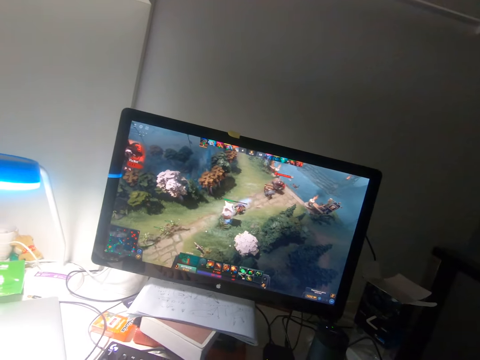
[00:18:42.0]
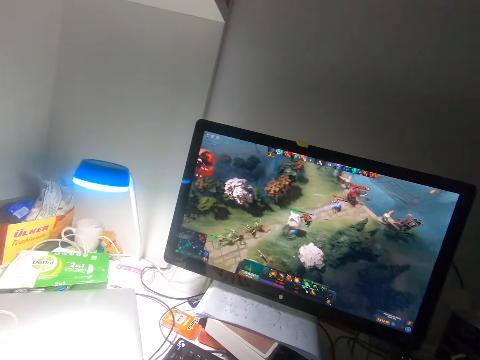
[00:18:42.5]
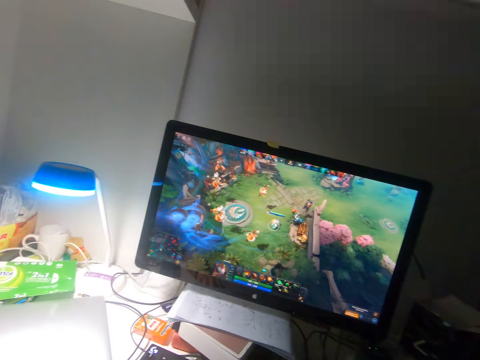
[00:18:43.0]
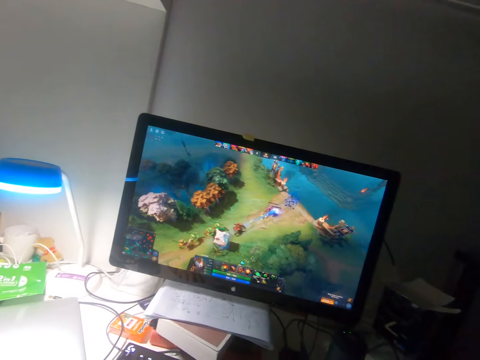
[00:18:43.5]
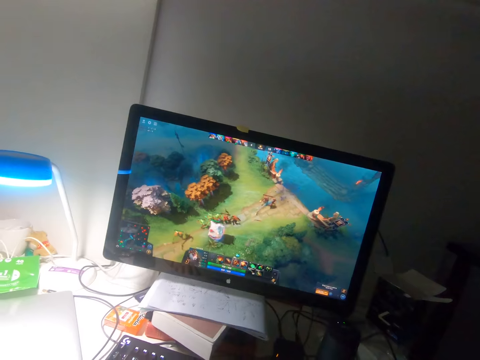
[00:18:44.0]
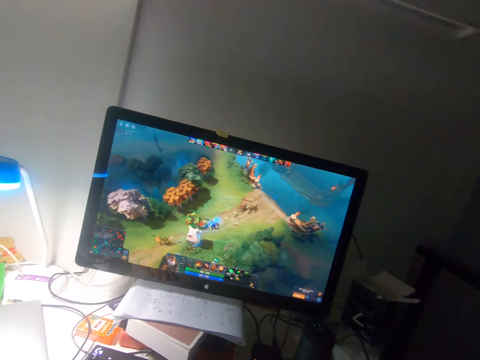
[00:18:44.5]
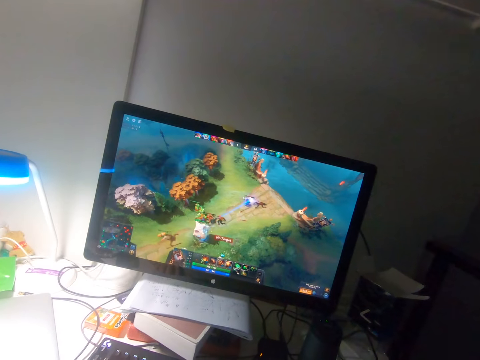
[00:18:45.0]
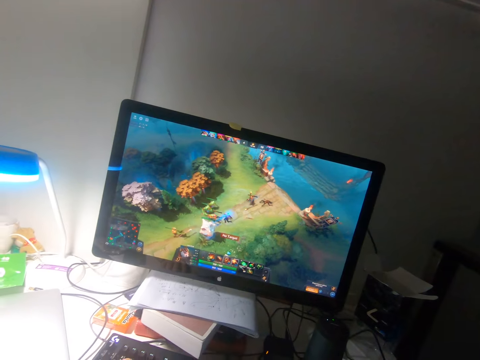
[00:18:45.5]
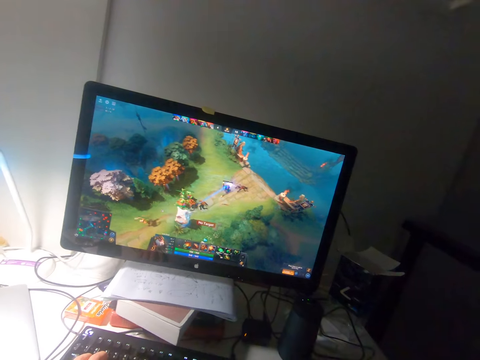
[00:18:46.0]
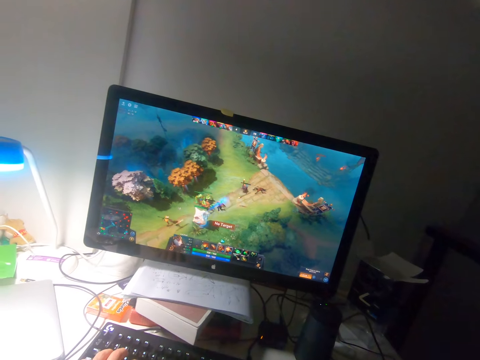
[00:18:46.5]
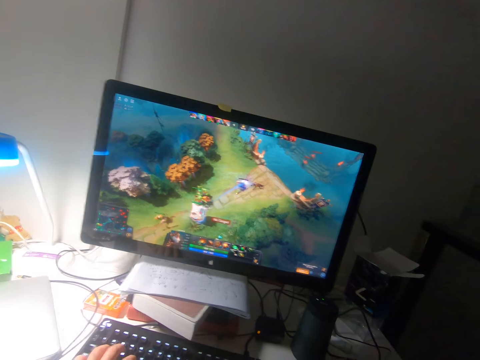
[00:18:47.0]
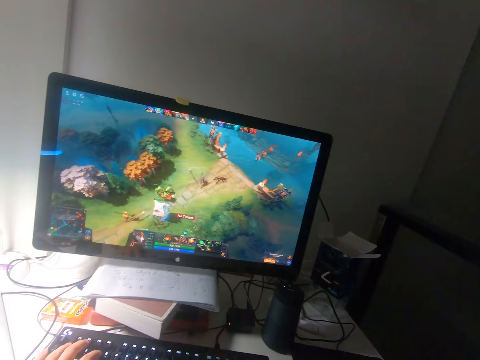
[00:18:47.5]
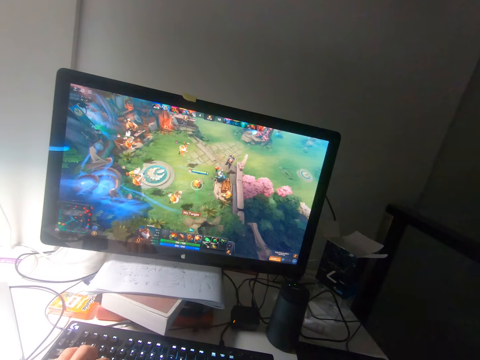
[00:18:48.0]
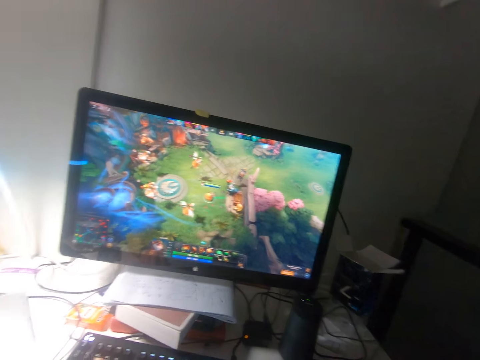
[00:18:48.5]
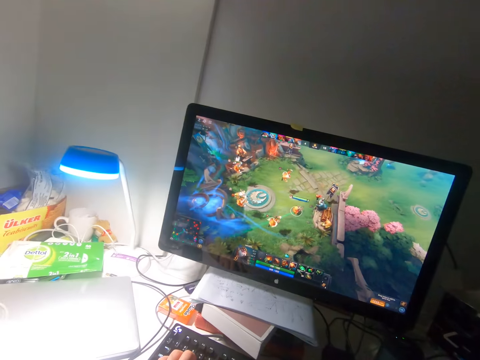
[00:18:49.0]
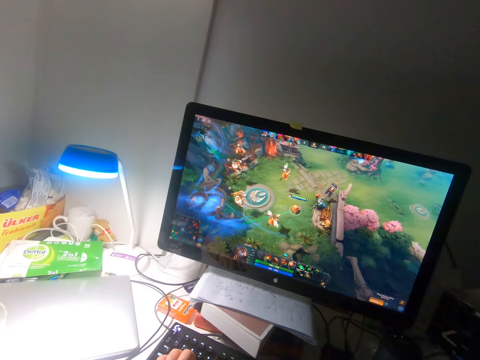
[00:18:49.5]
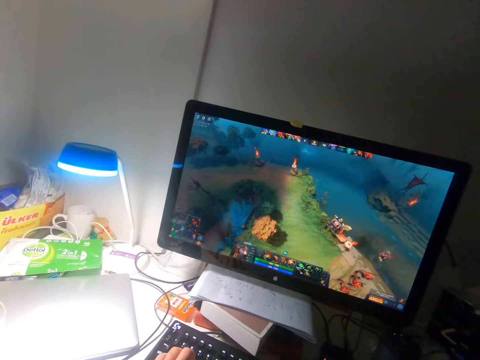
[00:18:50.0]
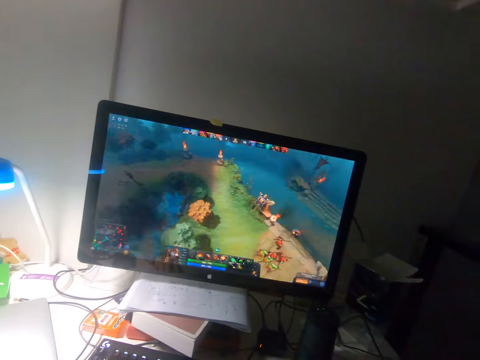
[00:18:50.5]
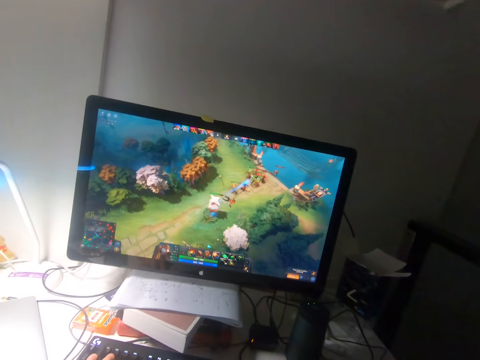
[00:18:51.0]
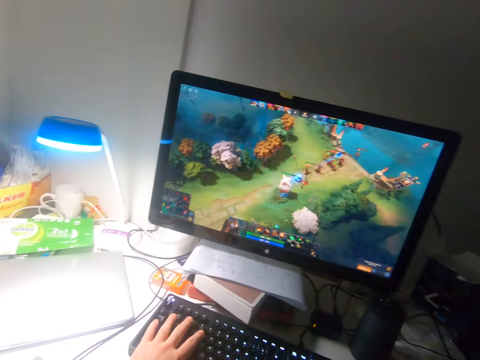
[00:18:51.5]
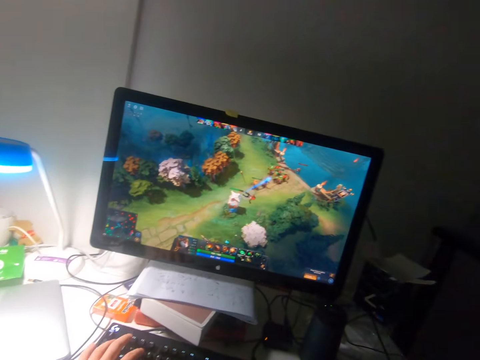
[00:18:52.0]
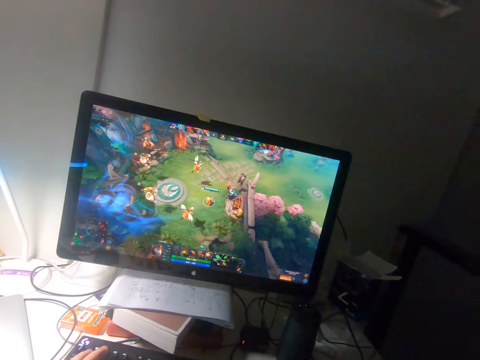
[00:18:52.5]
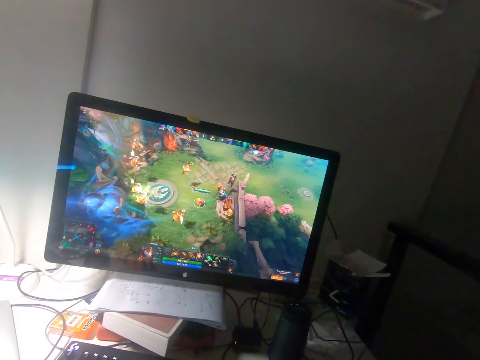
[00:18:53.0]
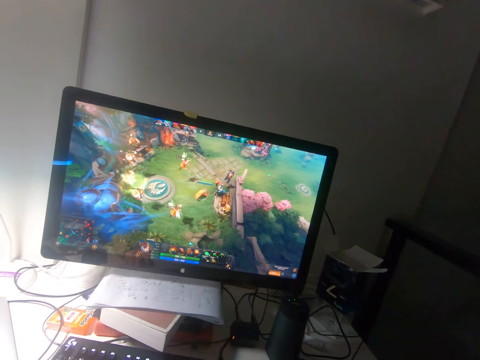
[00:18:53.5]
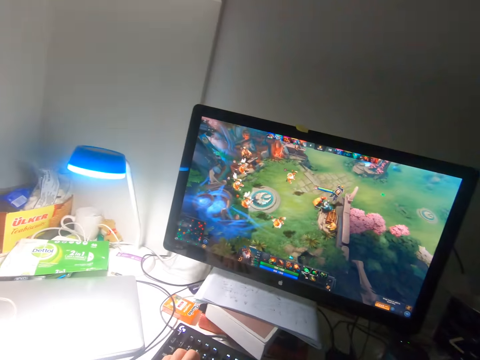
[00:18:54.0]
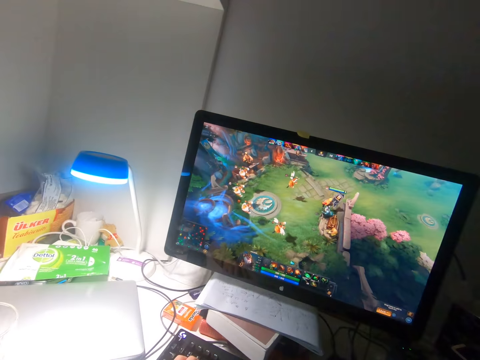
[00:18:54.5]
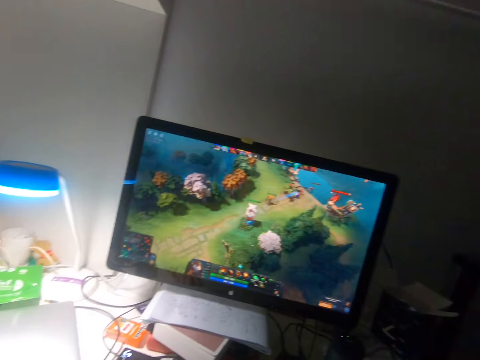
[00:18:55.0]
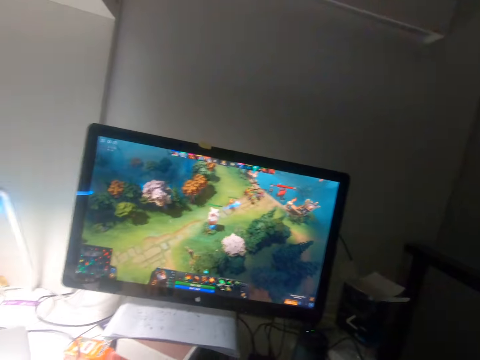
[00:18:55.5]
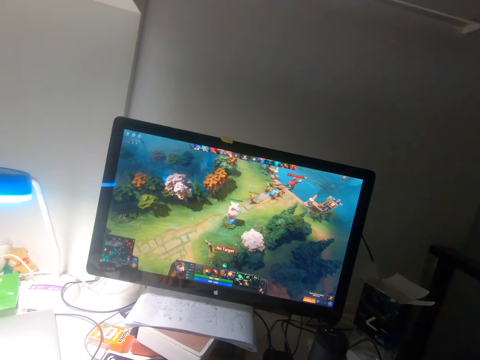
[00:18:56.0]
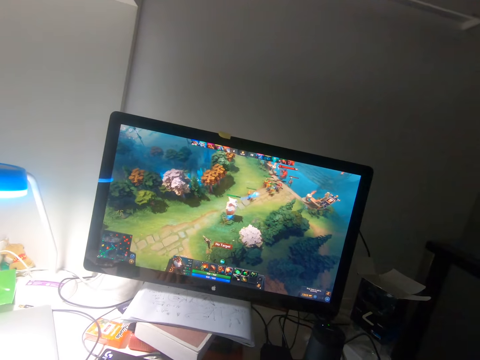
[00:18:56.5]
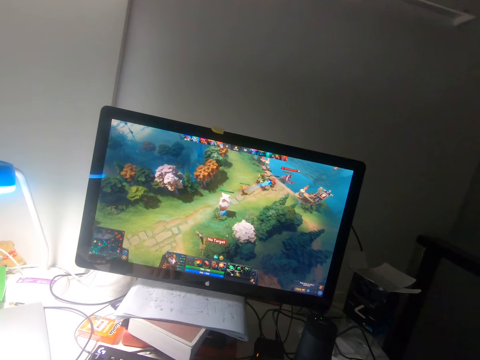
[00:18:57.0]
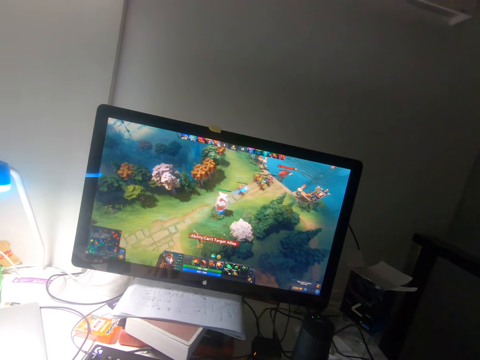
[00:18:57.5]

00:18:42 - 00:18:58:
The camera wearer turns his head to the right. He presses the keys of a keyboard on a table with his left hand. He turns his head to the left. He turns his head to the right. He presses the keys of the keyboard on the table with his left hand again. He watches a game on a monitor.

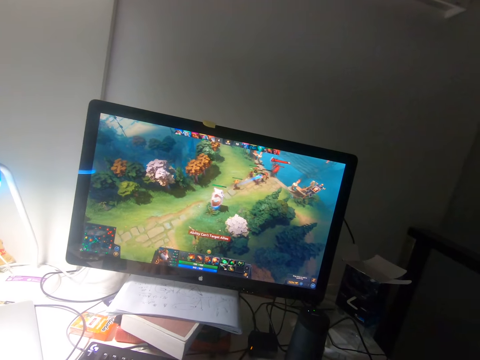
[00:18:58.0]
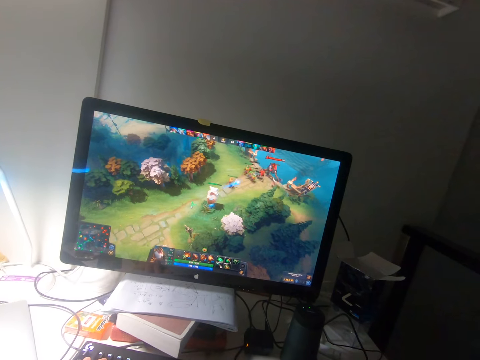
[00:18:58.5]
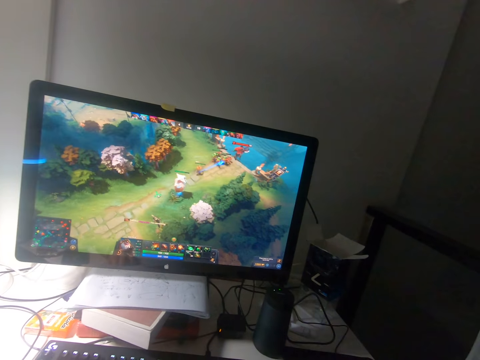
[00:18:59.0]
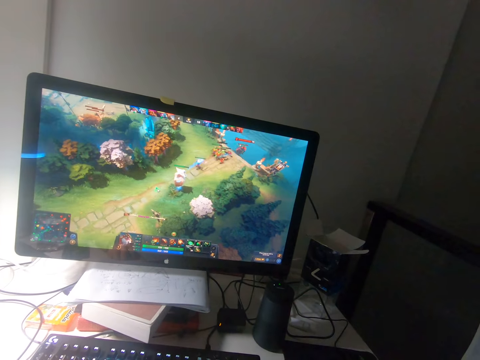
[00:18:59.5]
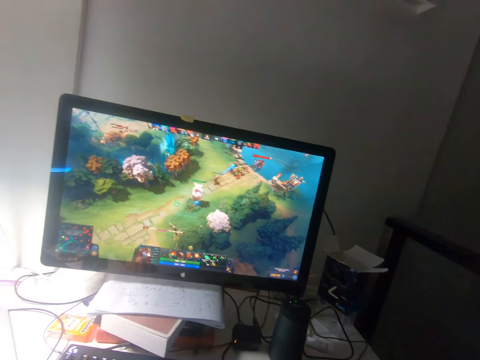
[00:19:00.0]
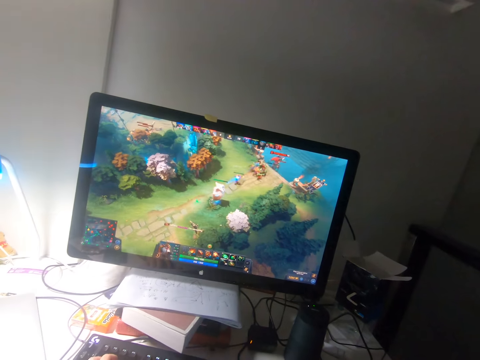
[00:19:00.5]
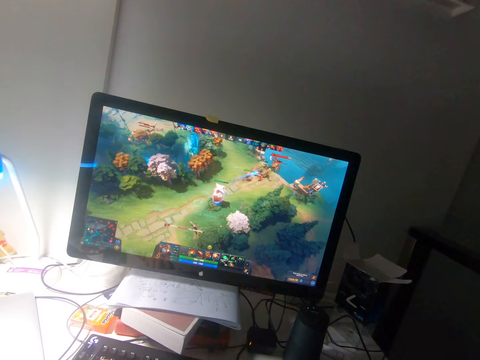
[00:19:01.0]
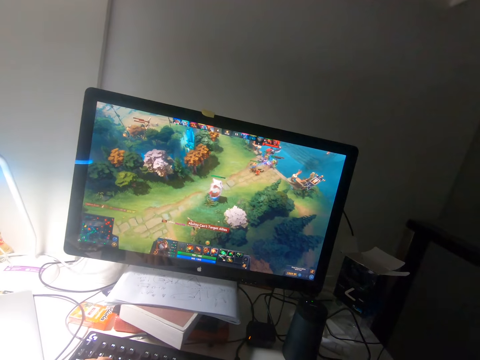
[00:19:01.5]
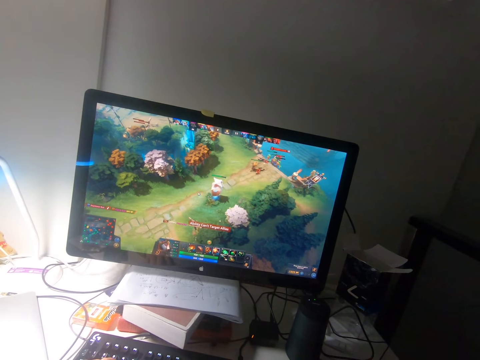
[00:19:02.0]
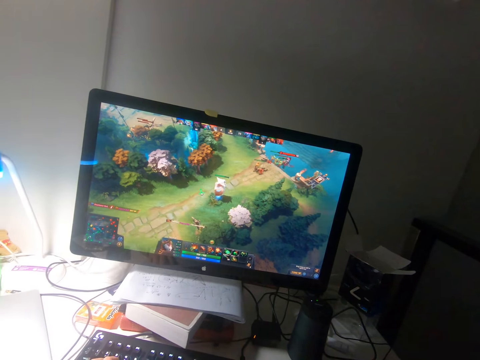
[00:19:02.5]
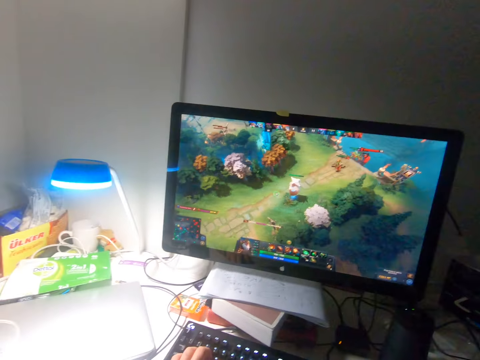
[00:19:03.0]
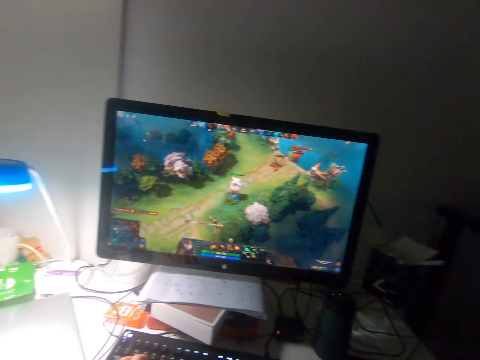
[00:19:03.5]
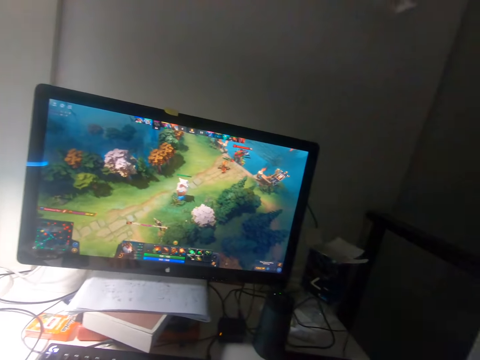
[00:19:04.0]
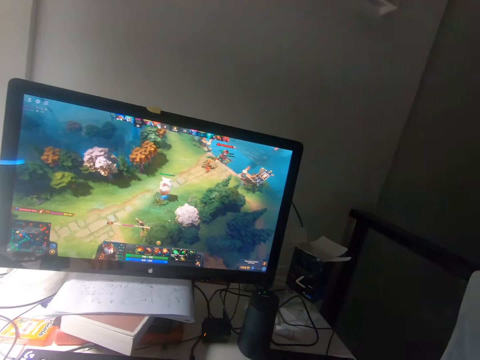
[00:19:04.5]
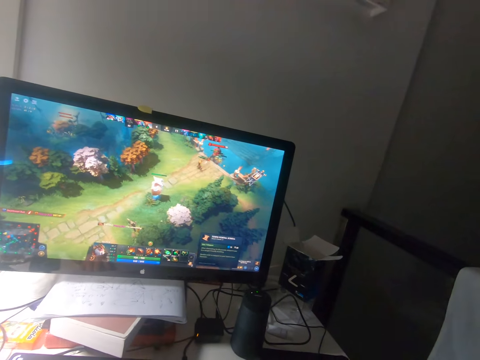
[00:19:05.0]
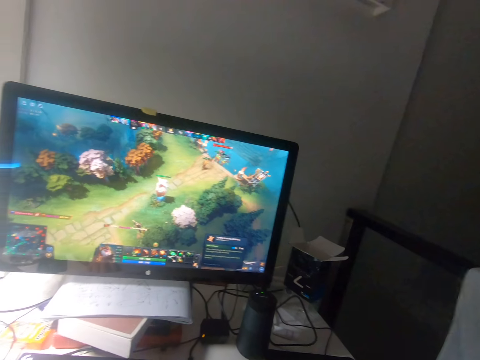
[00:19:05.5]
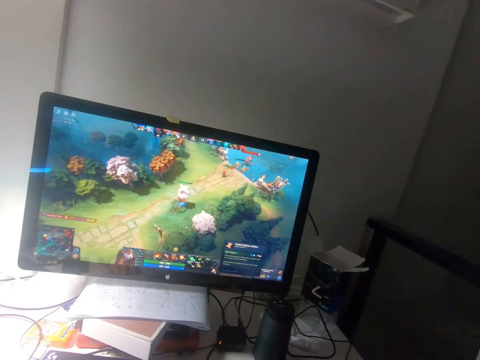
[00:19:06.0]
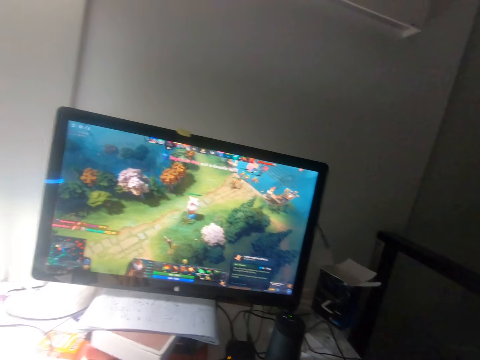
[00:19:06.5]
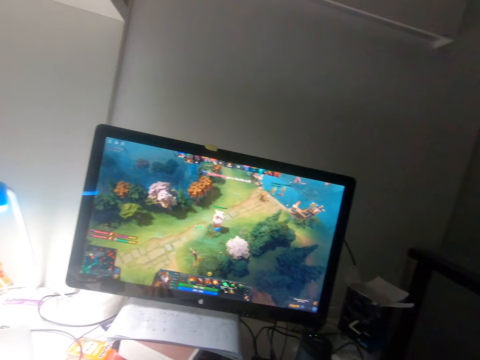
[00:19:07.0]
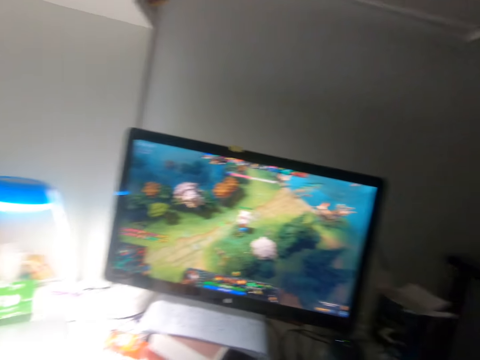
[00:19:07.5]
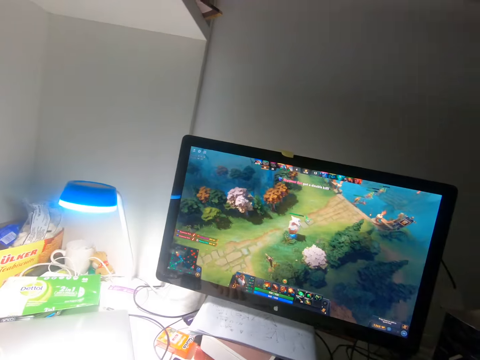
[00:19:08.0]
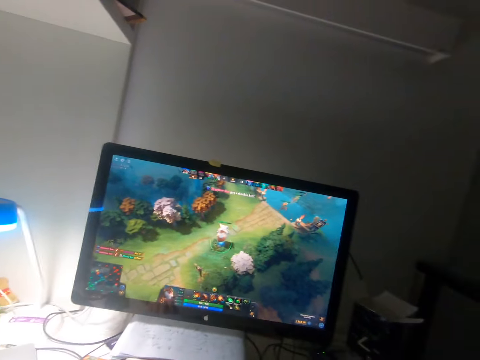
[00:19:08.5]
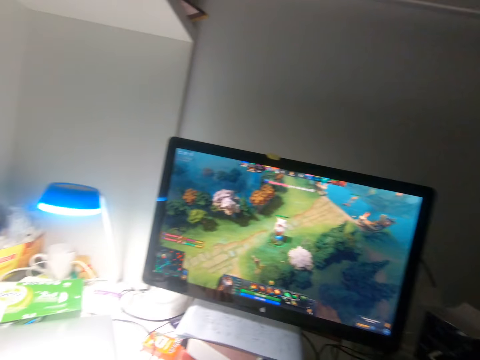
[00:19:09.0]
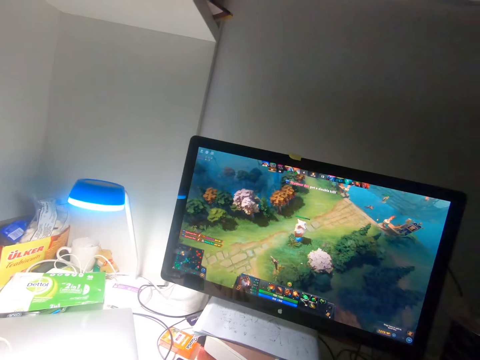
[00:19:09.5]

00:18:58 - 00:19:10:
The camera wearer turns his head to the left. He watches a game on a monitor. He turns his head to the left.
